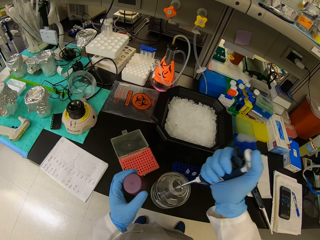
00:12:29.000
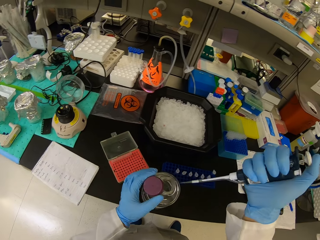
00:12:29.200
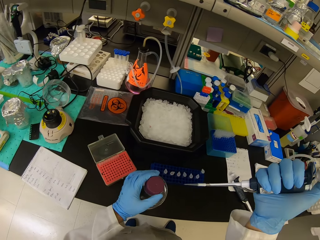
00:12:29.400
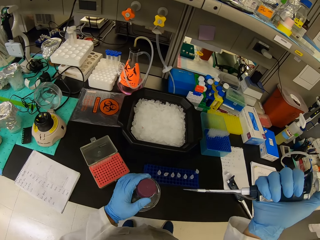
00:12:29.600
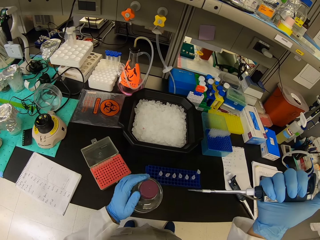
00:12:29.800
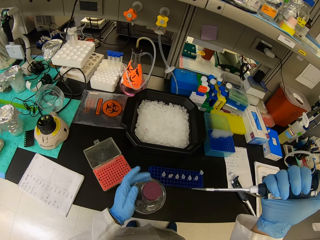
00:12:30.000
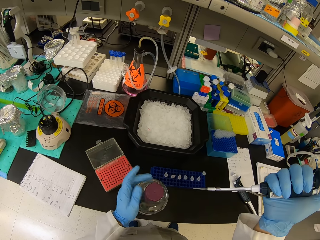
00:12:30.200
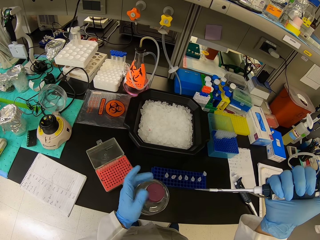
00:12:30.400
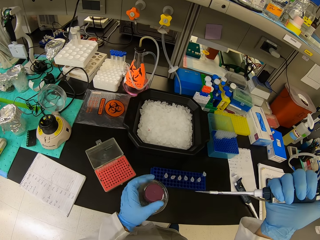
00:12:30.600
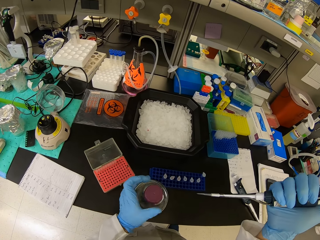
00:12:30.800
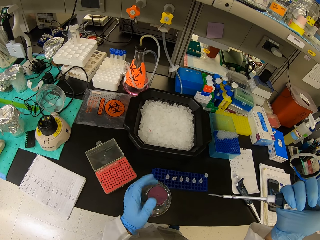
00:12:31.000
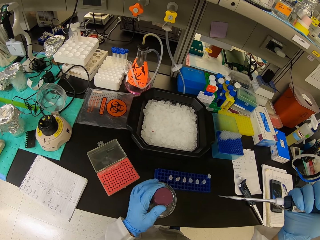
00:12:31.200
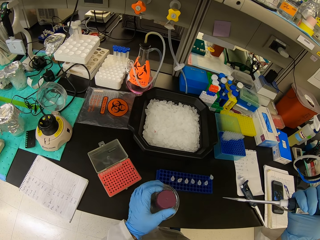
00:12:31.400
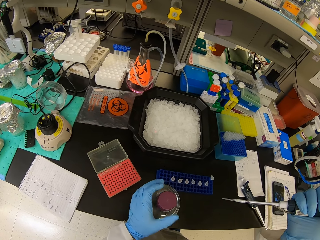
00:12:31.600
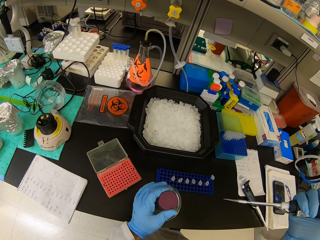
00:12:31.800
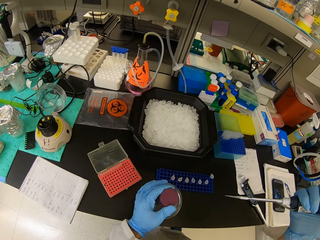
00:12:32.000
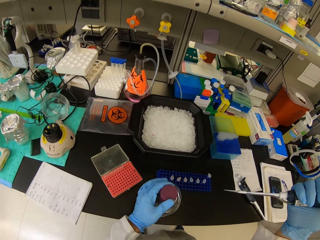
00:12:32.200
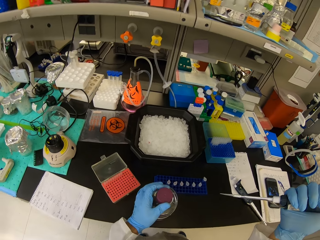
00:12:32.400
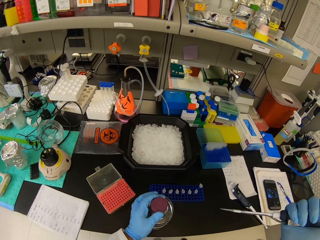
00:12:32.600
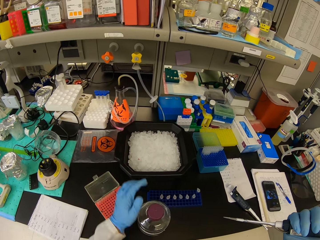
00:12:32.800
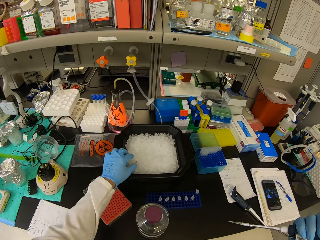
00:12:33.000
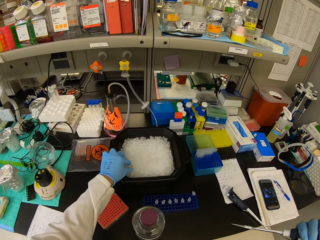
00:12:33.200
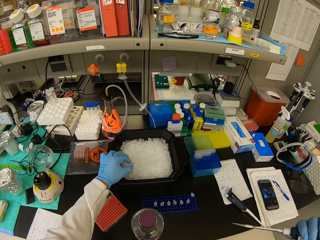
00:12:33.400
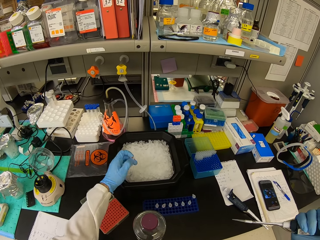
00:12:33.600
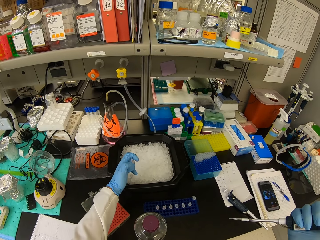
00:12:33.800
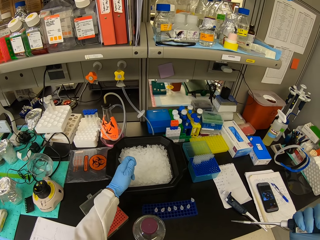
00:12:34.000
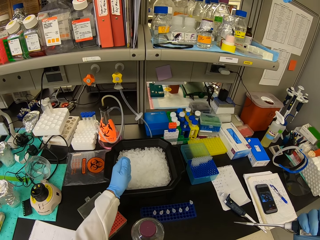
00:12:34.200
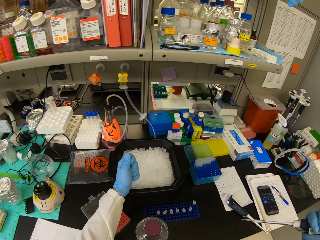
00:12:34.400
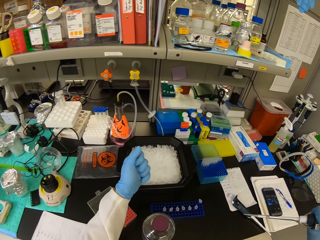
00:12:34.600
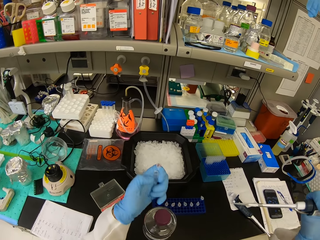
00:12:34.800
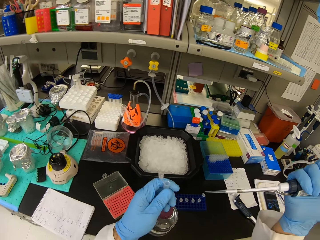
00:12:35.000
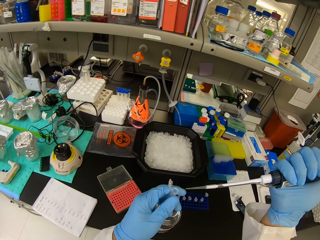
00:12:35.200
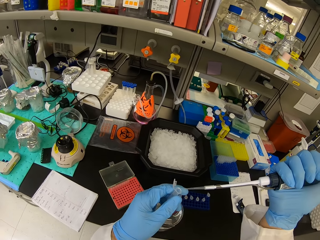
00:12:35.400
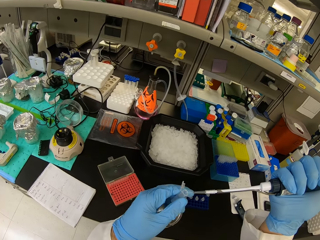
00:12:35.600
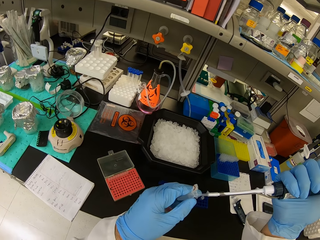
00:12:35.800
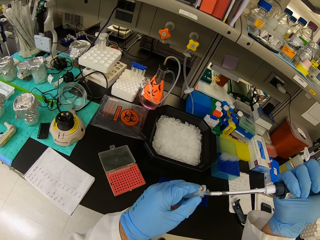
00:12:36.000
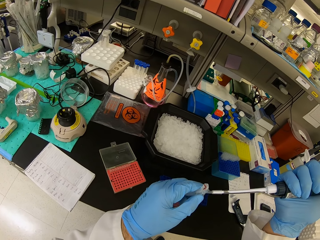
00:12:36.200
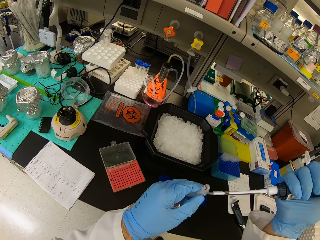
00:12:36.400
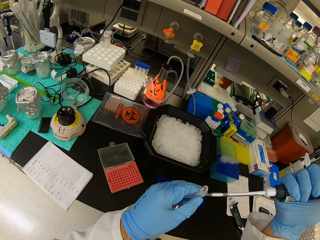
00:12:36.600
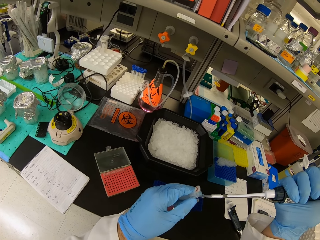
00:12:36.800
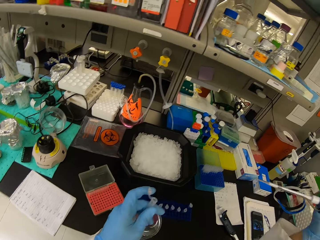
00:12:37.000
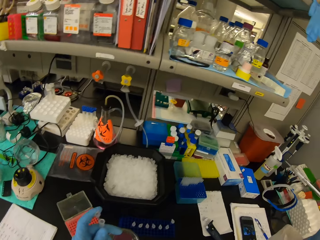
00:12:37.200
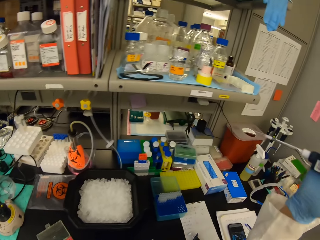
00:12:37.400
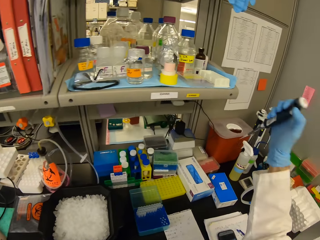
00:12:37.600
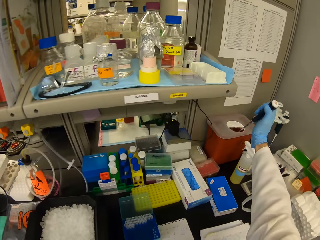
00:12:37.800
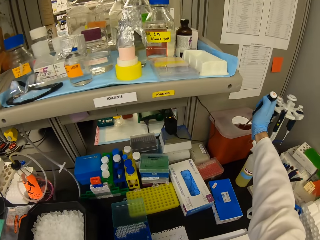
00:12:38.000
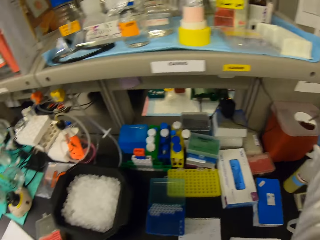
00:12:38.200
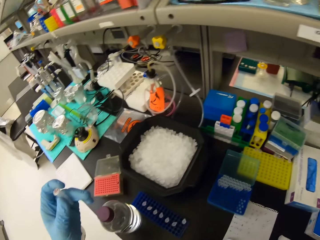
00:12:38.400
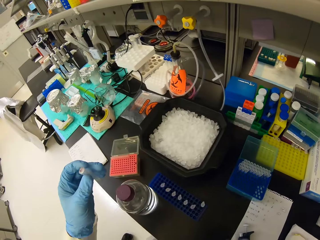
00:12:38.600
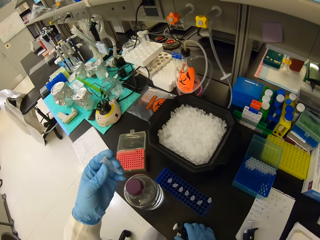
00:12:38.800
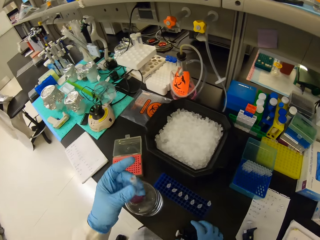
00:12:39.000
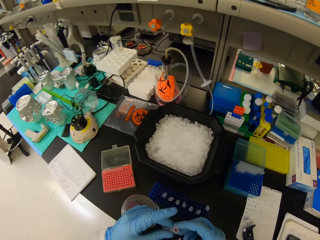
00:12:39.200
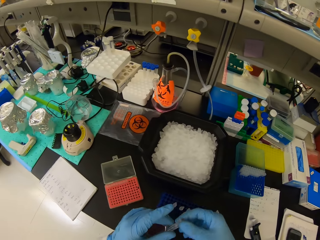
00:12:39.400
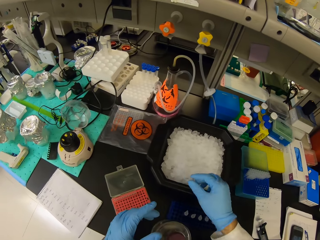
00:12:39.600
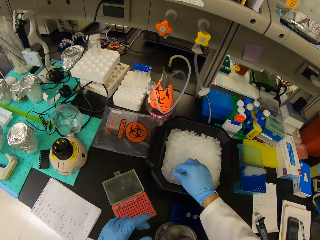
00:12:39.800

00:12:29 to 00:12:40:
The camera wearer siphons the liquid from the bottle. They close the bottle with the bottle top. They pick a test tube from the ice cube tray. They hold the test tube. They open the test tube lid. They put the solution in the test tube. They throw the dropper in a plastic tin.

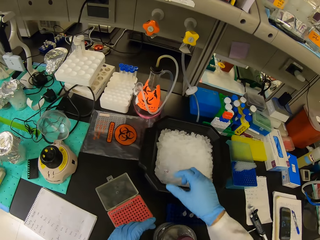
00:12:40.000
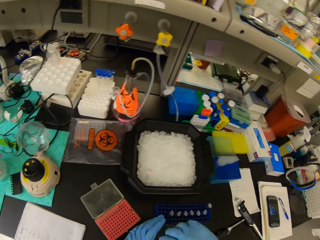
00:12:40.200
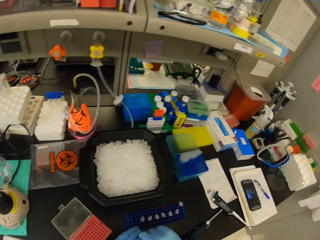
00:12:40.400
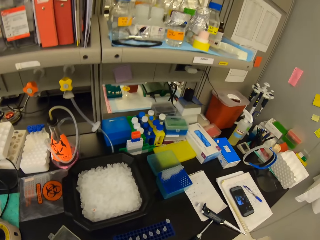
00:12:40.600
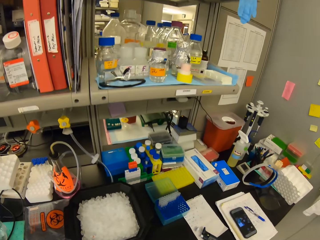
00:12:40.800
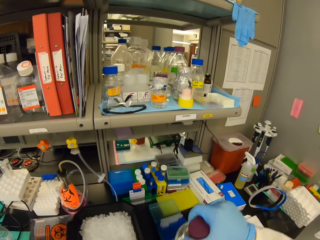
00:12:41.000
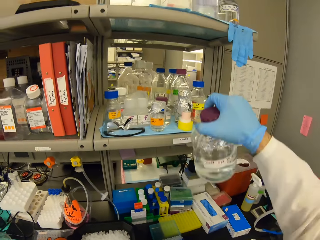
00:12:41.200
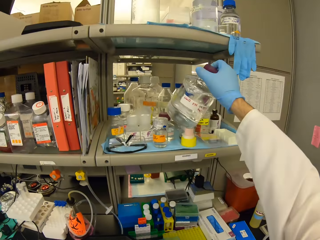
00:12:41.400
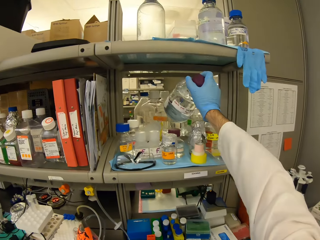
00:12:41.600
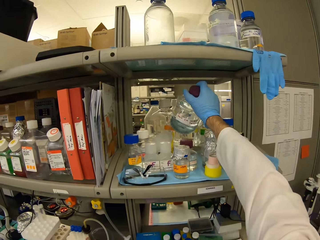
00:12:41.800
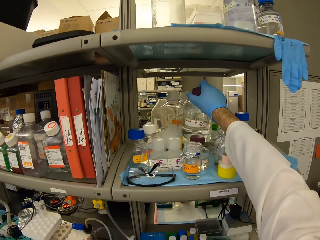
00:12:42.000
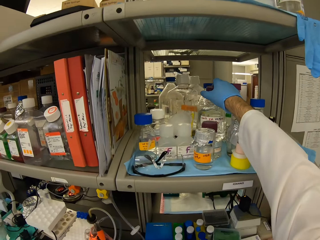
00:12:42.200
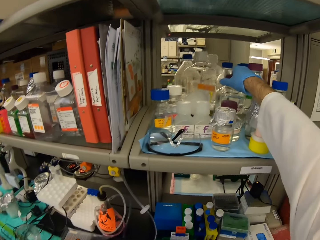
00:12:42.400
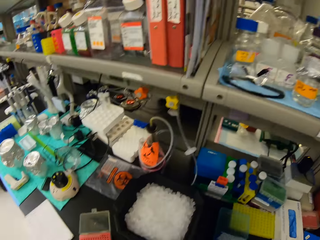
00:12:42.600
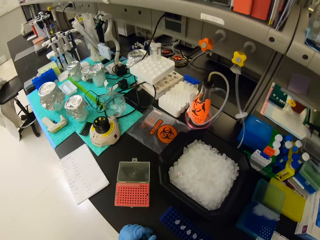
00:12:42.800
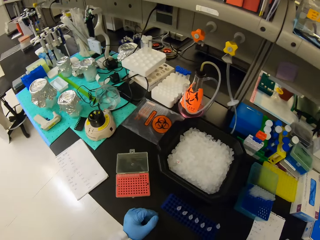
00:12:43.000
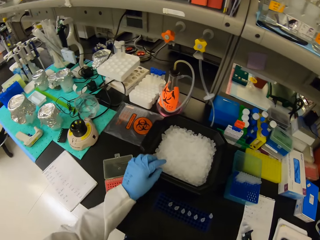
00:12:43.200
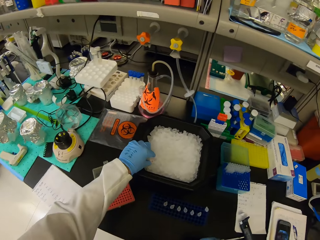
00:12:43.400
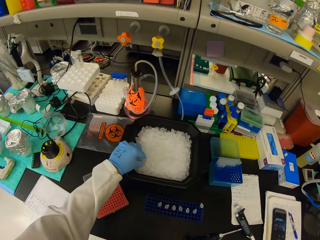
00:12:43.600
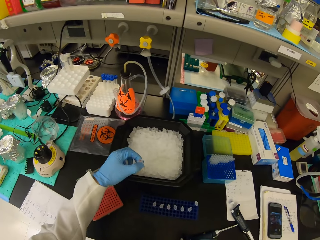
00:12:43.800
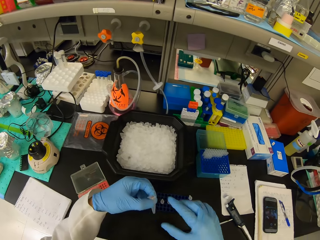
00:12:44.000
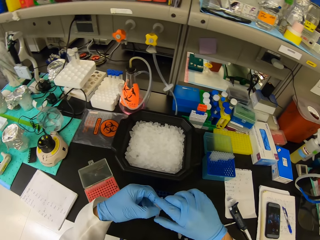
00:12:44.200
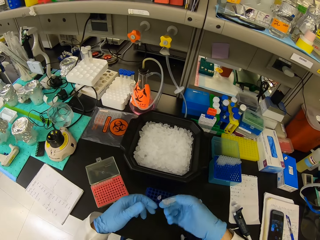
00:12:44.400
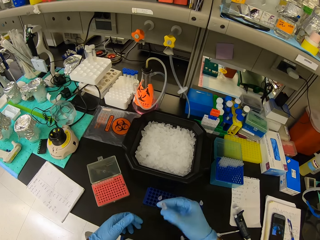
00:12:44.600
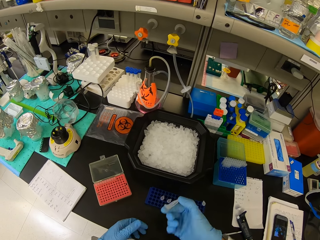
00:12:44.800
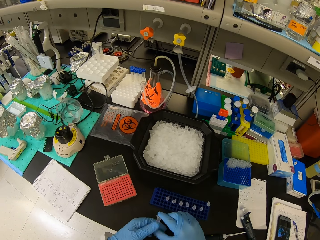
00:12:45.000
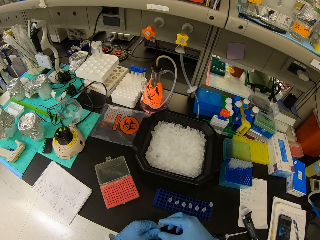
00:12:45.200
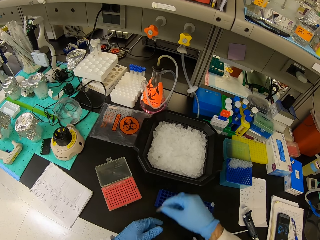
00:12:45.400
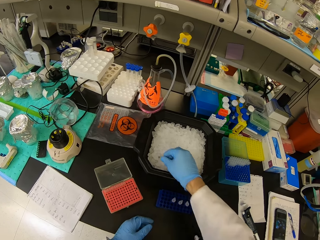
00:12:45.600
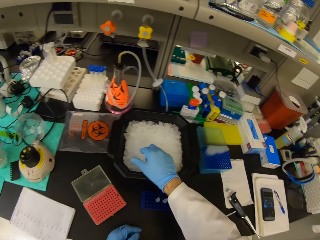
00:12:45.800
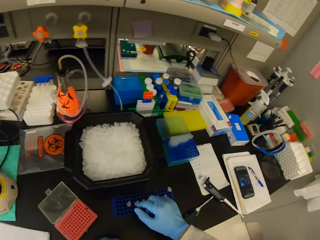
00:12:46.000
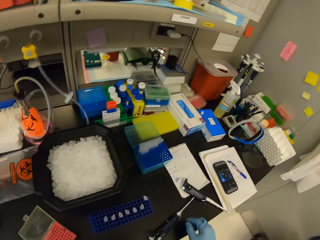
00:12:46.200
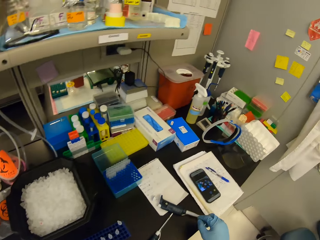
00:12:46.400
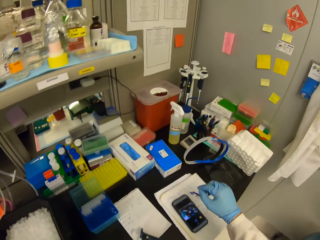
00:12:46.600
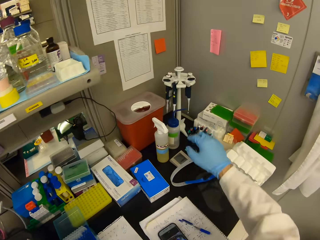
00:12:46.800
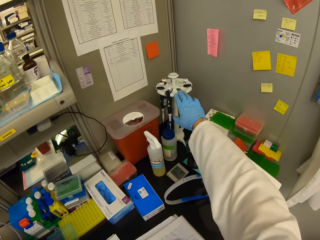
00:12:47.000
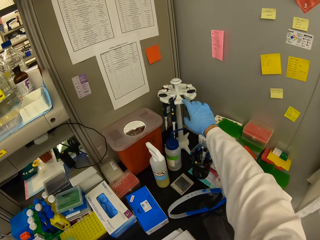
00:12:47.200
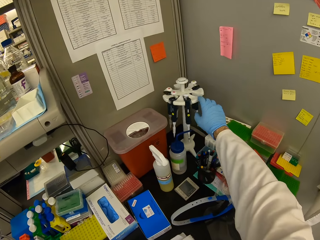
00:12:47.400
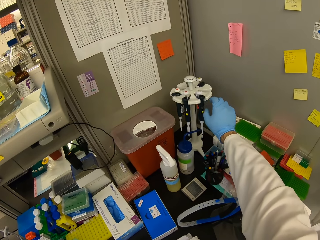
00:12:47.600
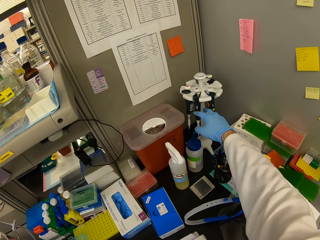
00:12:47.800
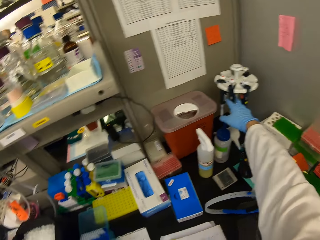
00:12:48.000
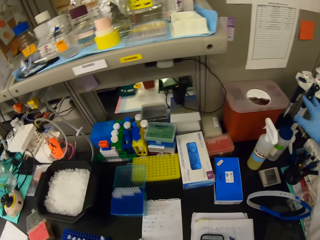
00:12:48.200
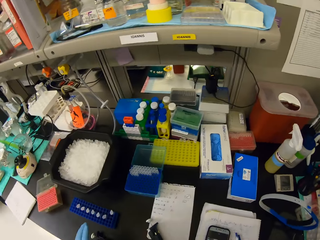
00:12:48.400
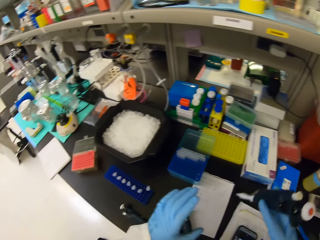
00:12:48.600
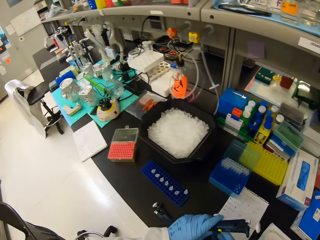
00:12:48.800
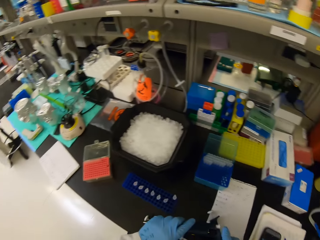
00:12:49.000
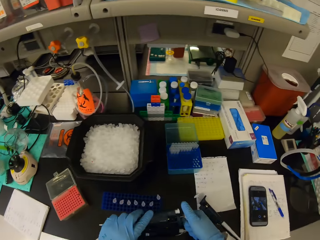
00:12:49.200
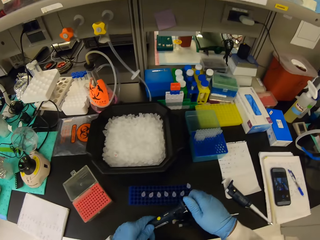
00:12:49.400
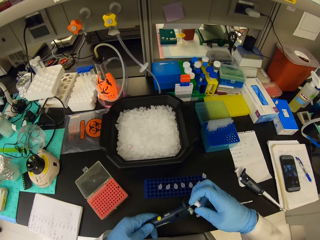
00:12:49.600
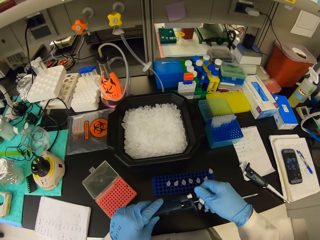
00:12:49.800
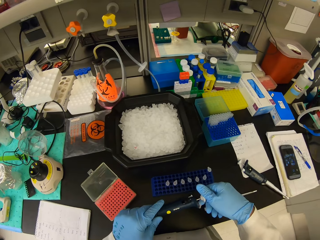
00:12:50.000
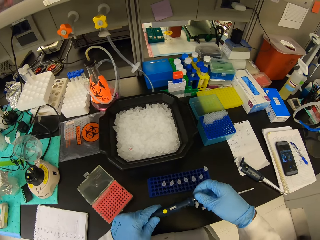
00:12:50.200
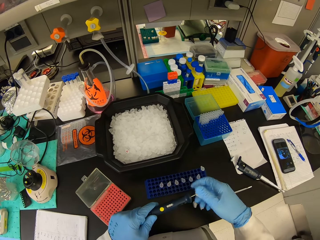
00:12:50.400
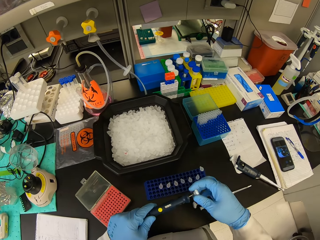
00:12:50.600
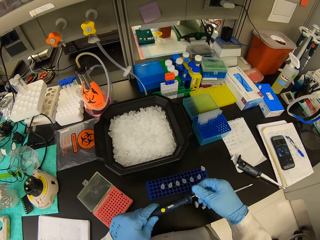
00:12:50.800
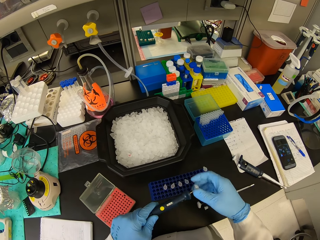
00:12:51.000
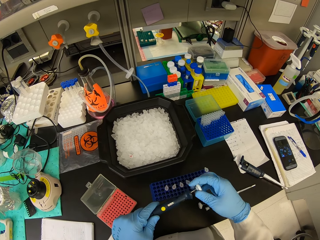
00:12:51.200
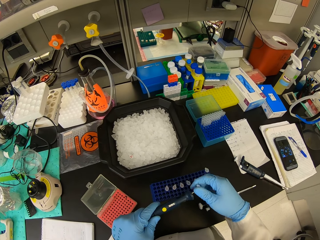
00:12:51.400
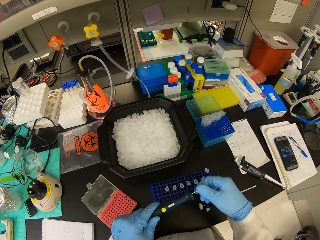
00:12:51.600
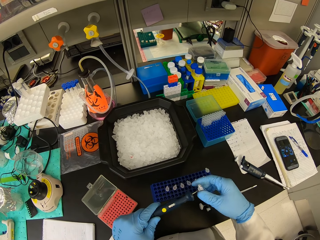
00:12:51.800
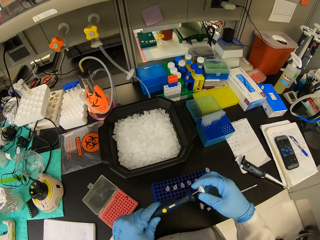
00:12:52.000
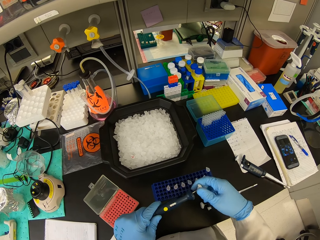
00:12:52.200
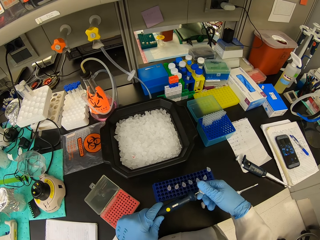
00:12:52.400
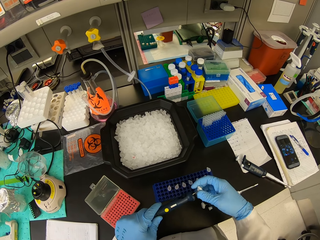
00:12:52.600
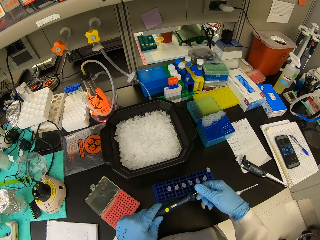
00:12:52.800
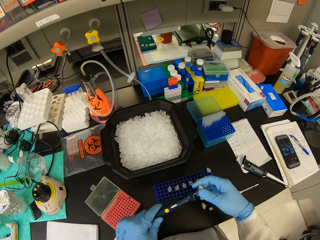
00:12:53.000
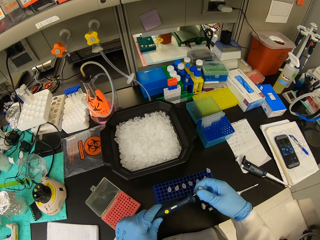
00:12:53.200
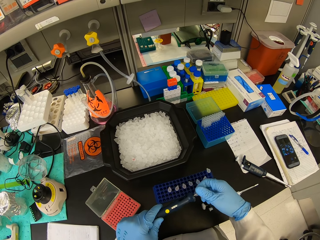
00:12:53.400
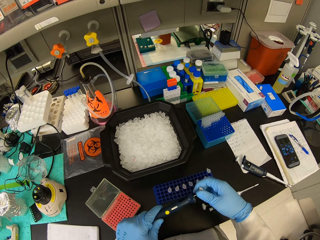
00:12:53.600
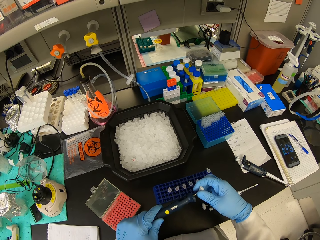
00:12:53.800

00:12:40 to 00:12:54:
The camera wearer places the test tube in the ice cube tray. They put the syringe inside the container. They put the liquid bottle on the shelf. They pick a test tube from the ice cube tray. They shake the test tube with the solution. They place the test tube in the ice cube tray. They pick a micropipette from the pipette holder. They adjust the micropipette. They twist the syringe.
